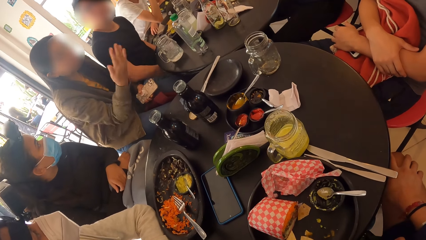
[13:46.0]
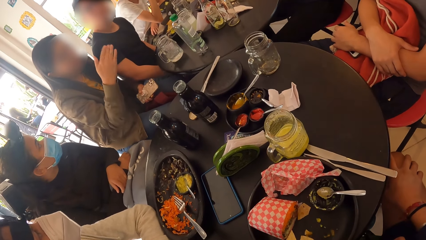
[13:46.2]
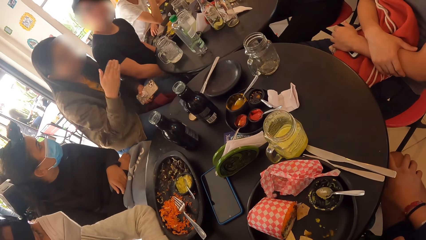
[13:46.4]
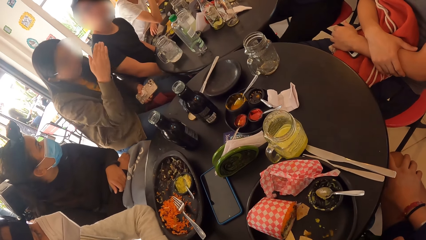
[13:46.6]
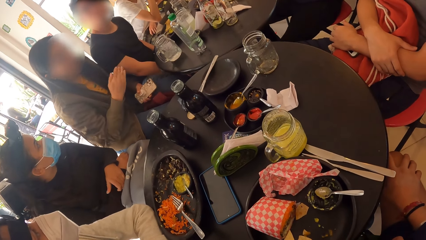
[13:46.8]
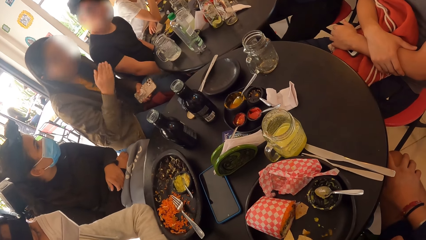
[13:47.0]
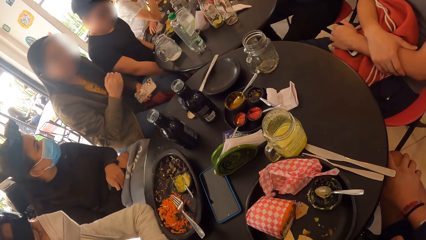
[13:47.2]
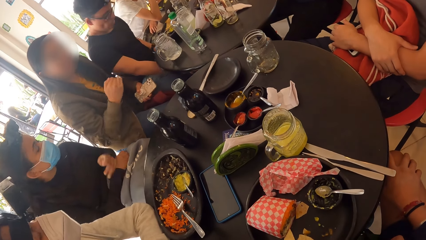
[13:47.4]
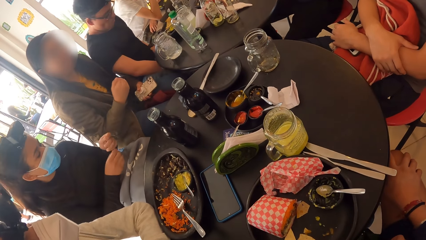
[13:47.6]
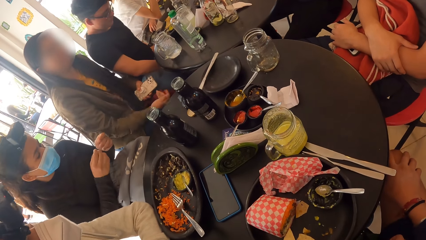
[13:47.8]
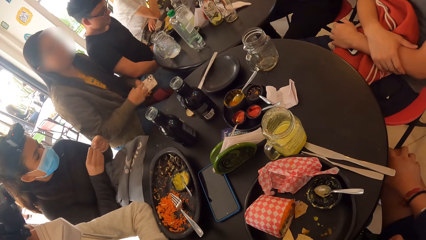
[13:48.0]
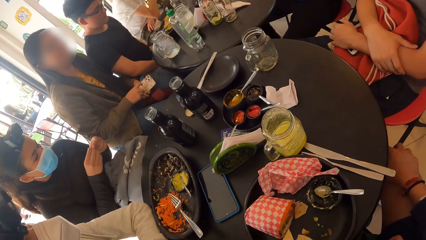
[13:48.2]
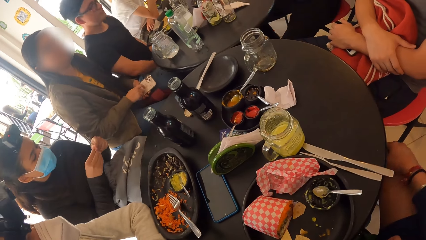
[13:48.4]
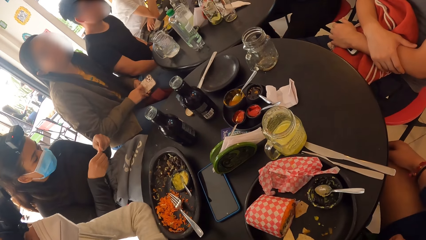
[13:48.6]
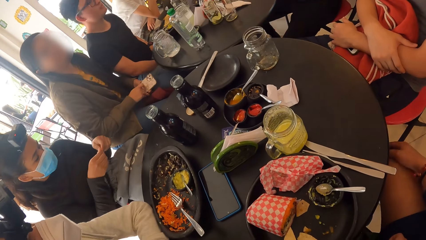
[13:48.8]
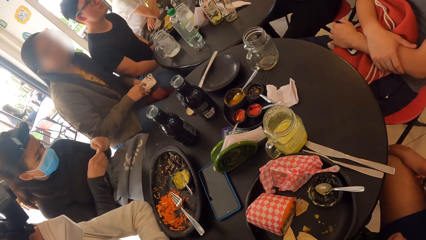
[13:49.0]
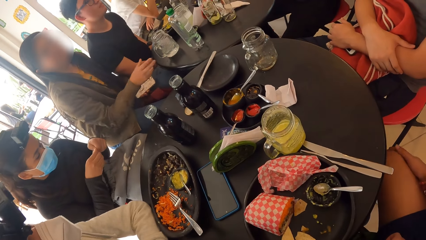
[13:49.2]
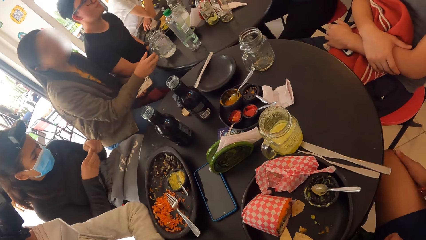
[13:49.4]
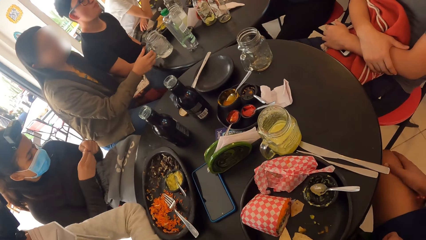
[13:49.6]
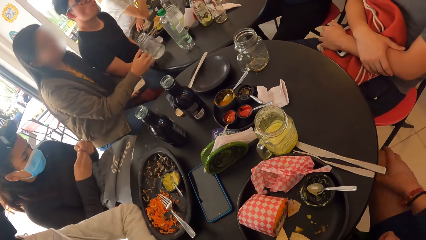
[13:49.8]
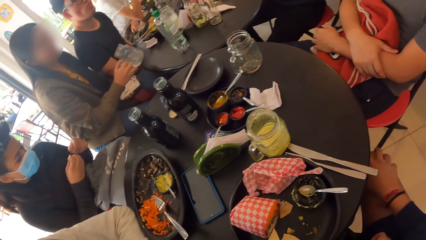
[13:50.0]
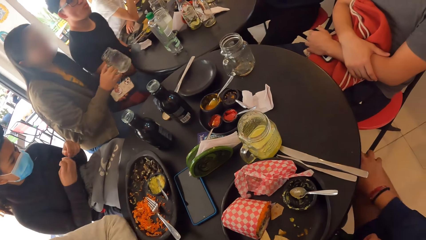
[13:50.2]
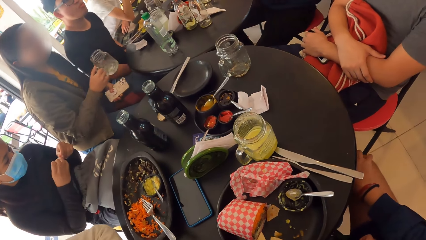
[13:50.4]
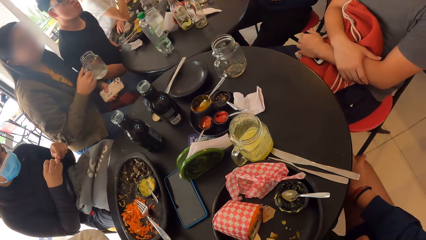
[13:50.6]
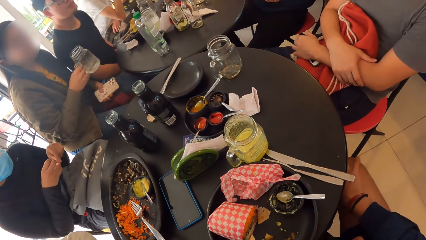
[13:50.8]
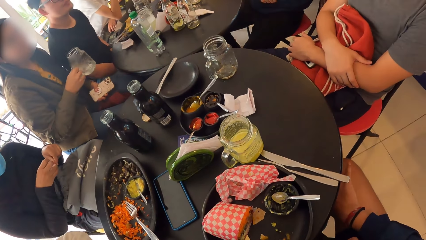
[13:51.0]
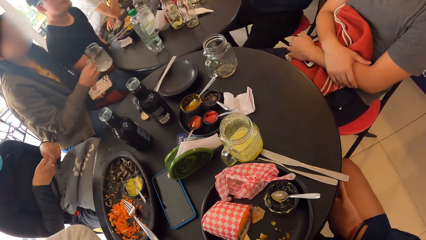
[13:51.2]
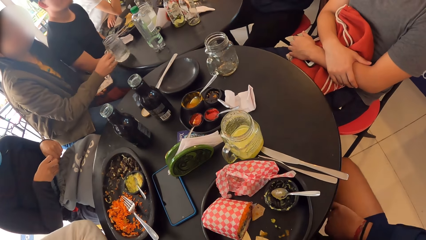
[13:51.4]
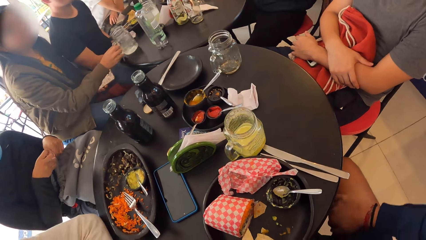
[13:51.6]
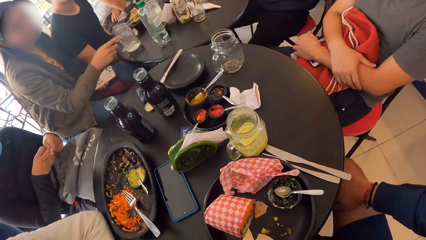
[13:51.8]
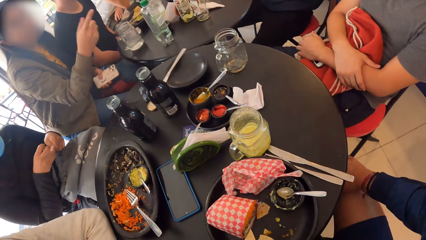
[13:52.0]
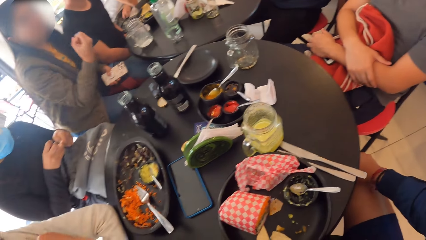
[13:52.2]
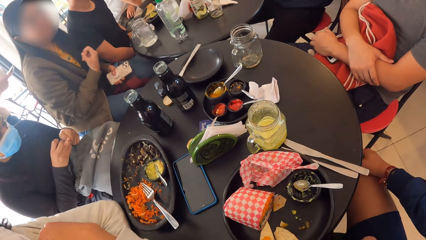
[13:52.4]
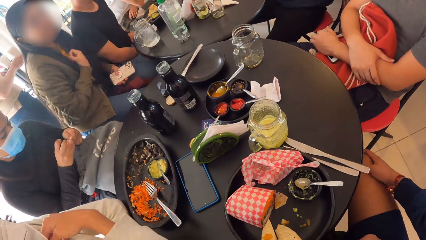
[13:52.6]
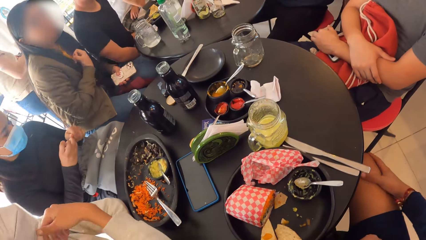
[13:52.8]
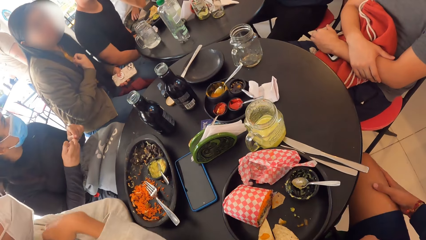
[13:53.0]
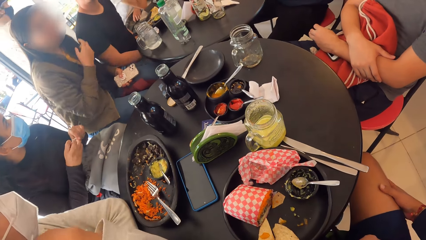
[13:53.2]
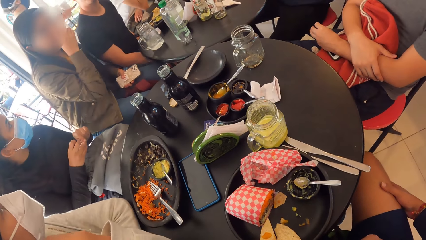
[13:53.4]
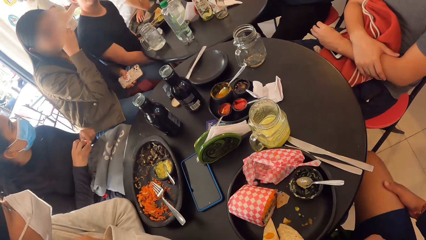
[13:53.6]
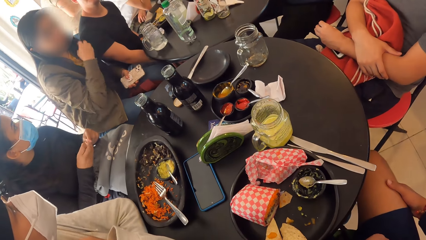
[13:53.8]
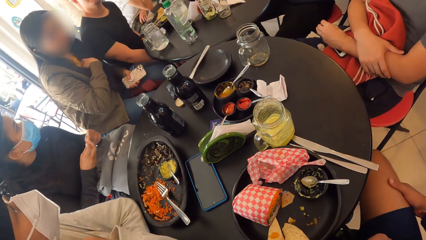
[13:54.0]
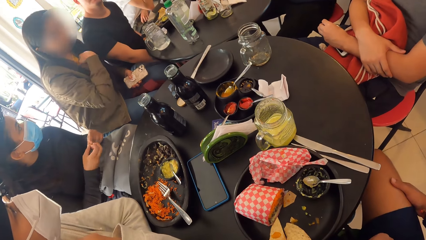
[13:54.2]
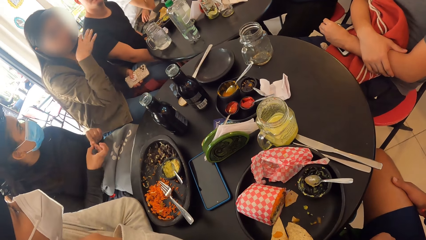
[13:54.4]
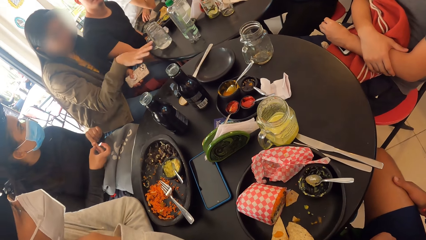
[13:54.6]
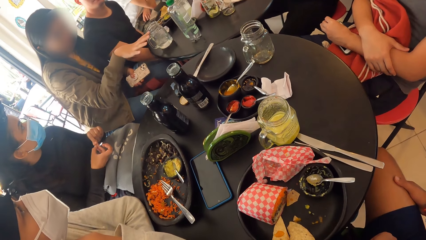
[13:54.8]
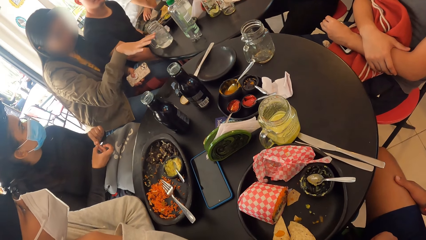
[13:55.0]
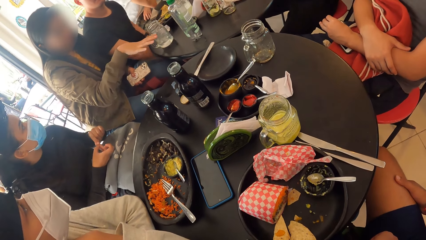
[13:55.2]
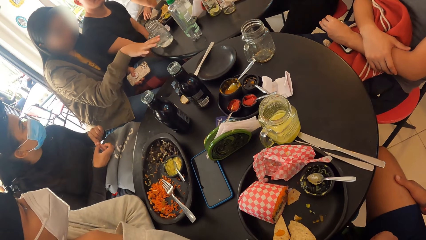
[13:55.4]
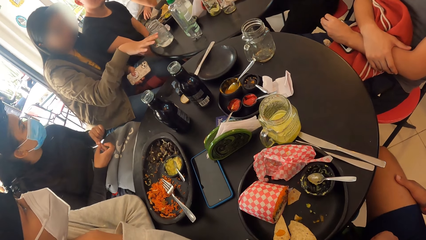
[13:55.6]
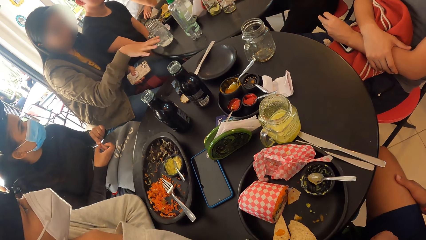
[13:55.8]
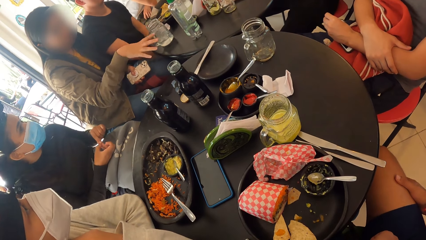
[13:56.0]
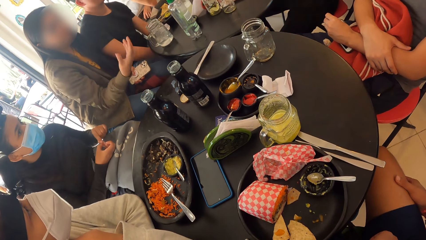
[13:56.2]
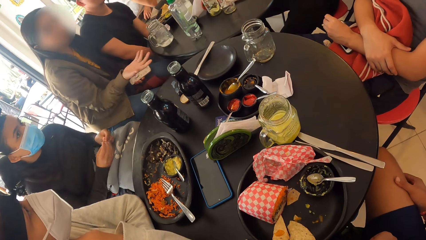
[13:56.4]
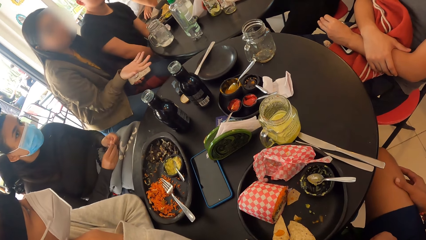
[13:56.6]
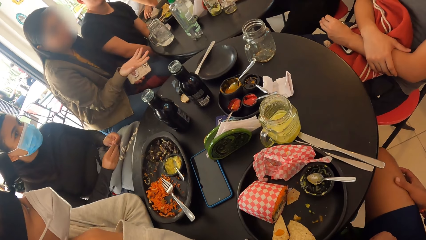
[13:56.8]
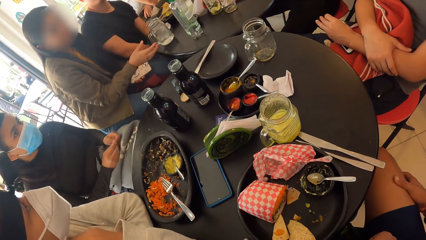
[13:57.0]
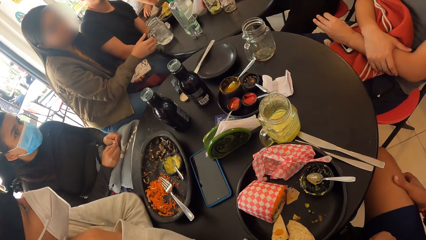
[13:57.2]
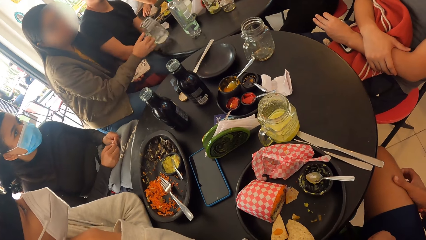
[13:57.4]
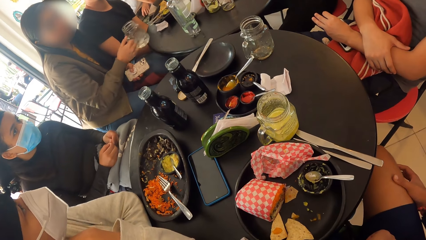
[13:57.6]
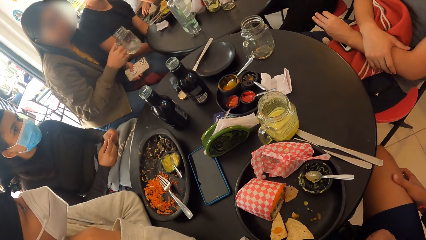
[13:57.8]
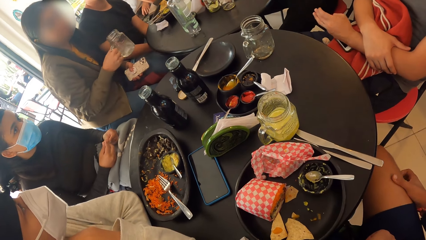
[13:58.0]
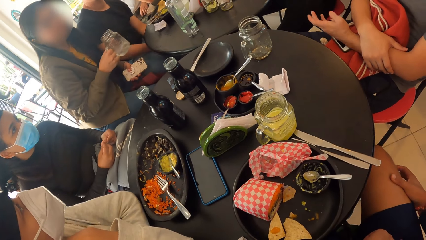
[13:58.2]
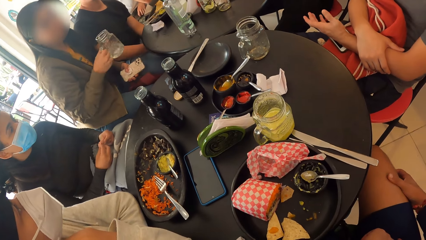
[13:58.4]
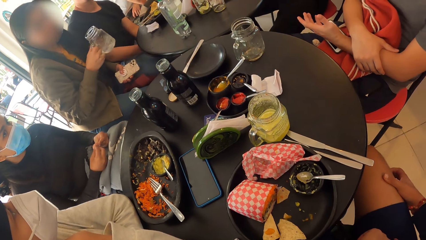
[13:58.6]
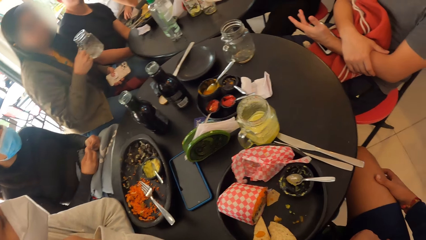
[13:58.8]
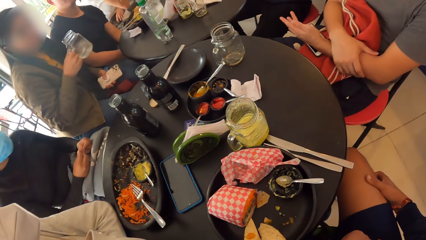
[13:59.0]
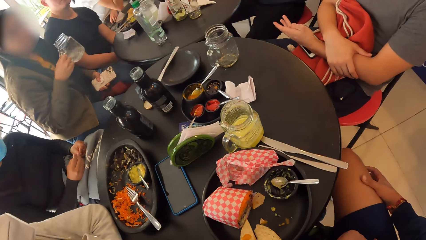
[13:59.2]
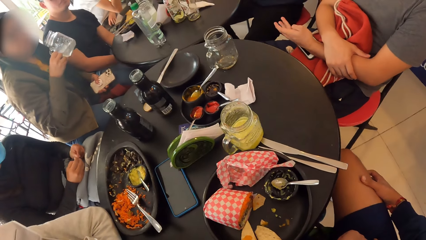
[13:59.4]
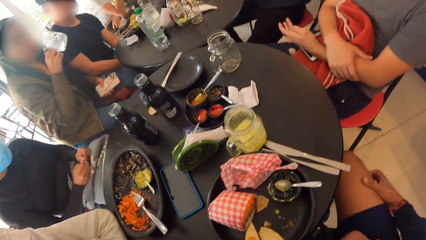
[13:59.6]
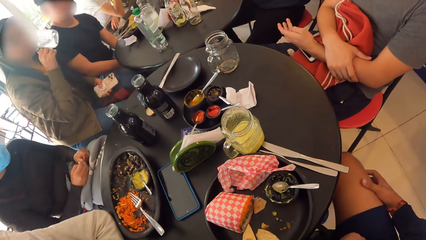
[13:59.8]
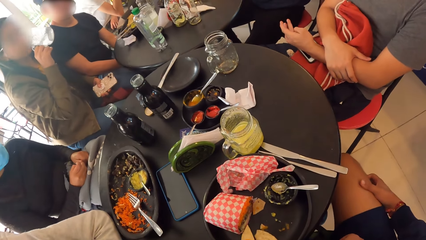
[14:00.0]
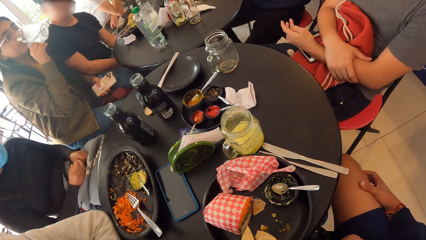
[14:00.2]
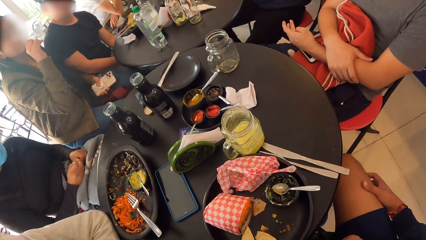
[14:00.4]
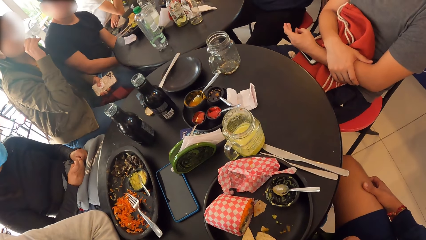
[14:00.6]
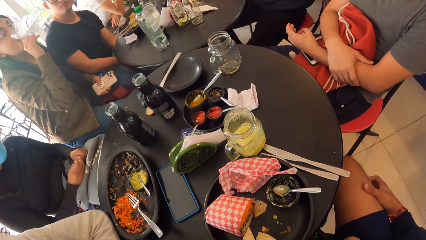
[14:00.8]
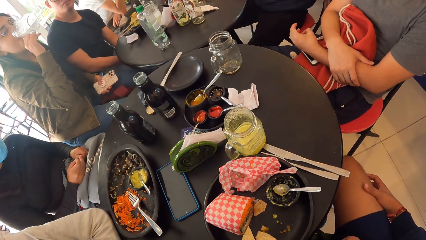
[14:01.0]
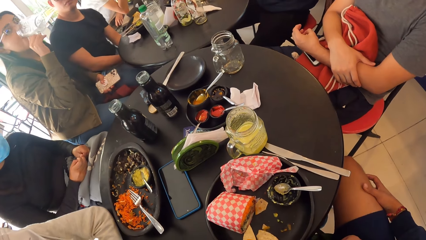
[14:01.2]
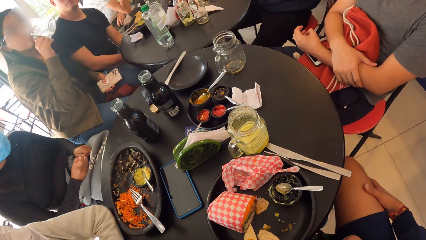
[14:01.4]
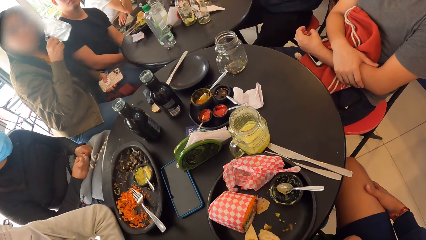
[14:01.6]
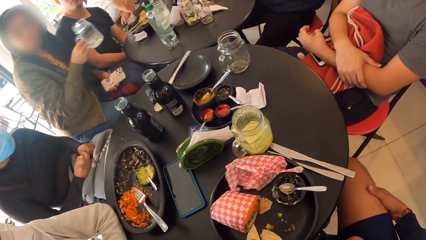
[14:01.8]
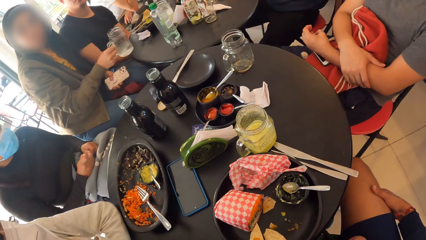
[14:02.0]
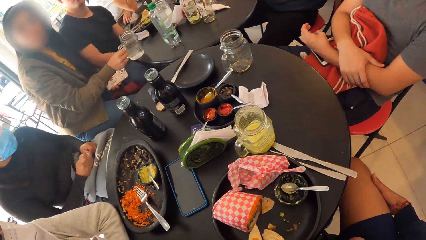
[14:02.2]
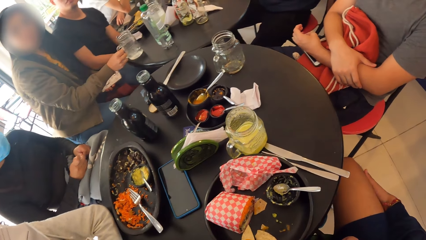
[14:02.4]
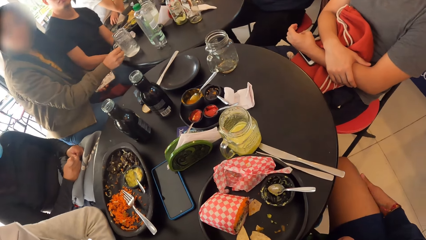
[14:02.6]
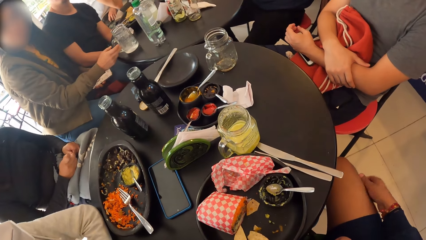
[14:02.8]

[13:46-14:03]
The camera wearer rubs his left hand on his left leg.
